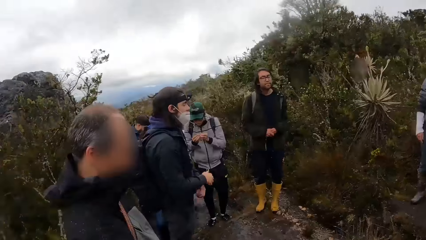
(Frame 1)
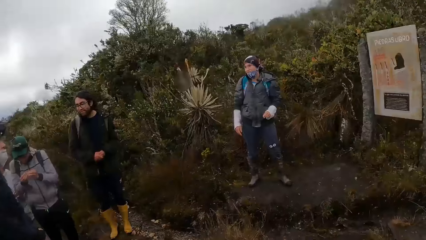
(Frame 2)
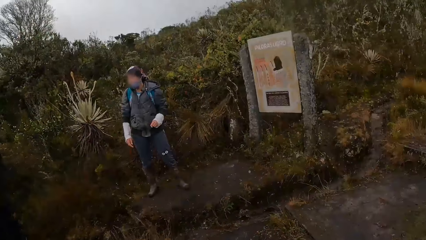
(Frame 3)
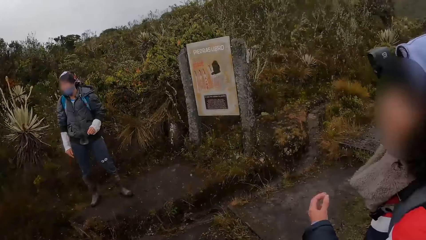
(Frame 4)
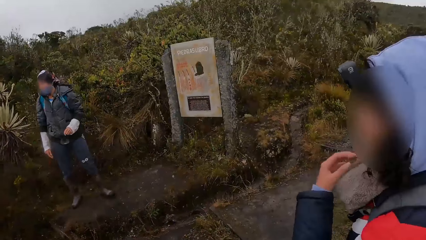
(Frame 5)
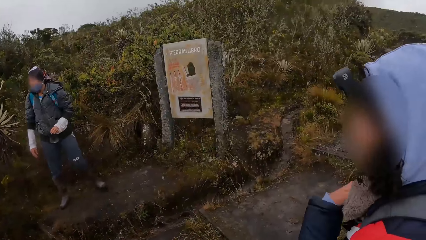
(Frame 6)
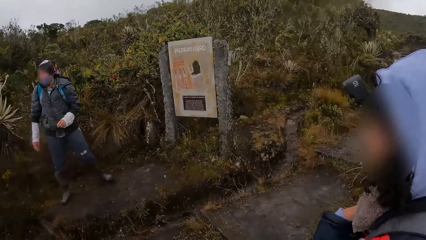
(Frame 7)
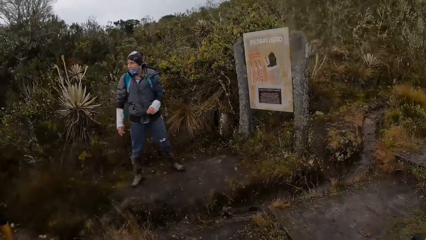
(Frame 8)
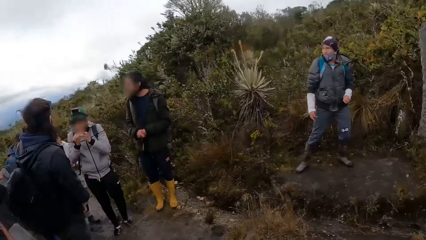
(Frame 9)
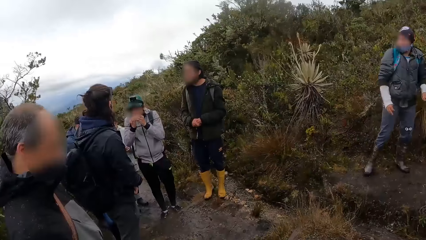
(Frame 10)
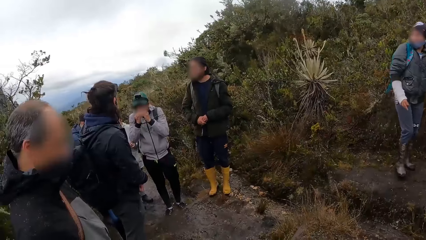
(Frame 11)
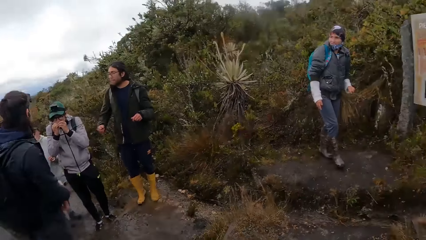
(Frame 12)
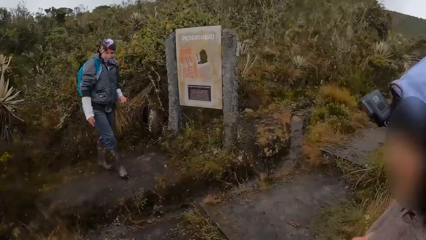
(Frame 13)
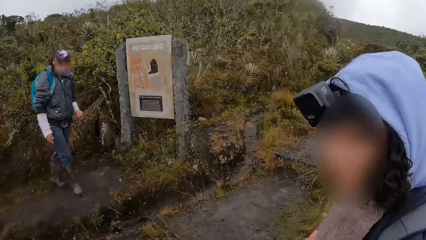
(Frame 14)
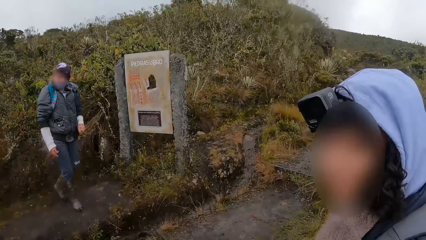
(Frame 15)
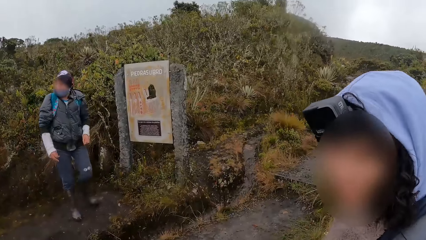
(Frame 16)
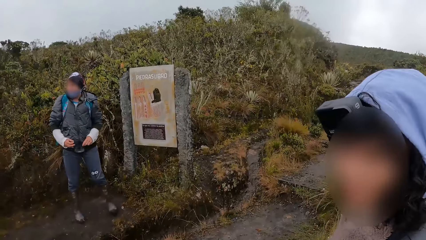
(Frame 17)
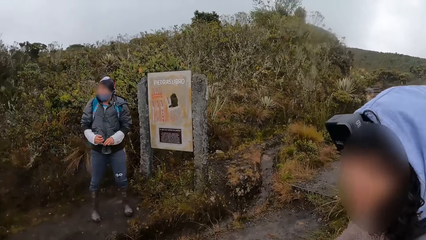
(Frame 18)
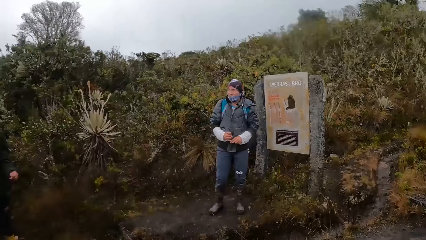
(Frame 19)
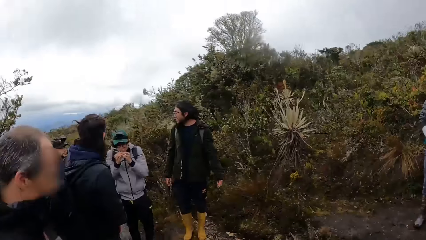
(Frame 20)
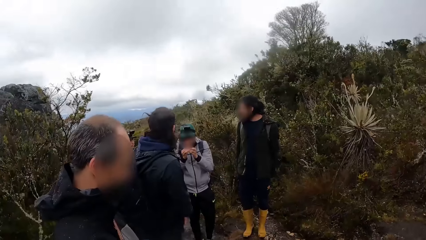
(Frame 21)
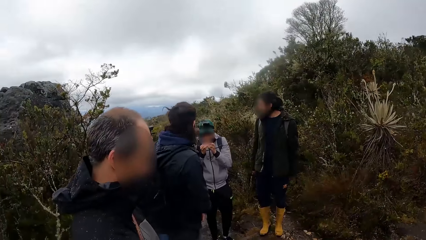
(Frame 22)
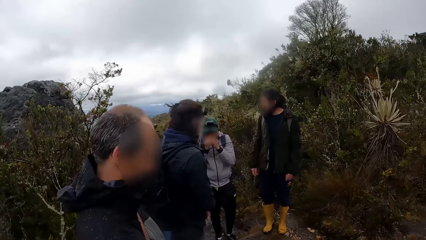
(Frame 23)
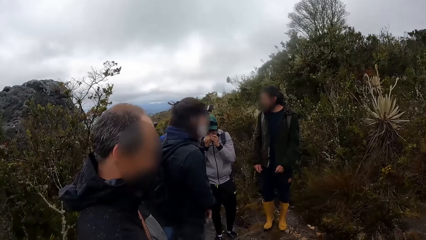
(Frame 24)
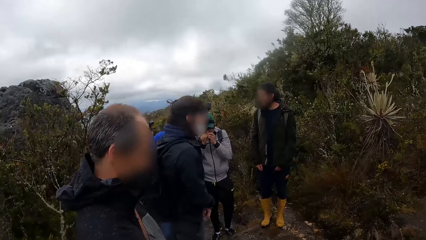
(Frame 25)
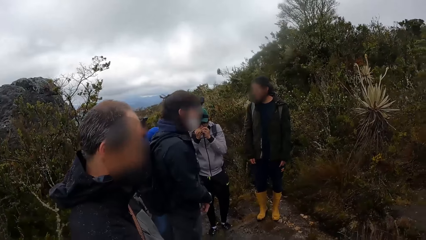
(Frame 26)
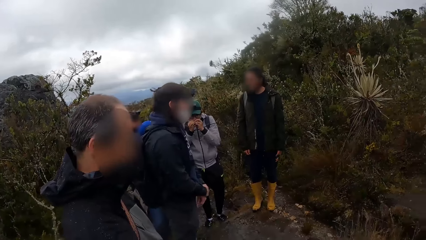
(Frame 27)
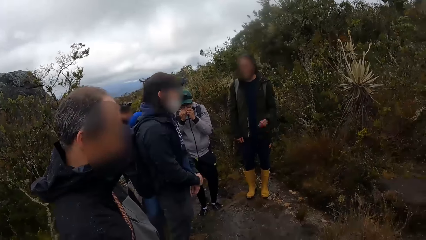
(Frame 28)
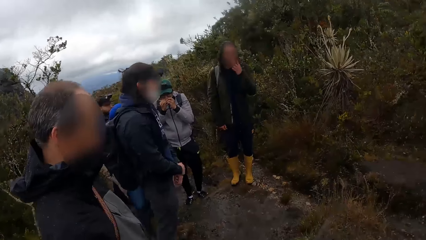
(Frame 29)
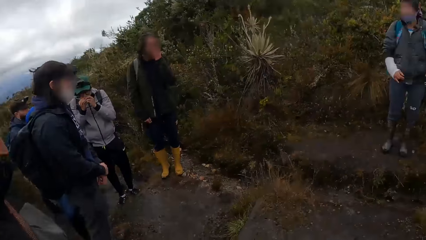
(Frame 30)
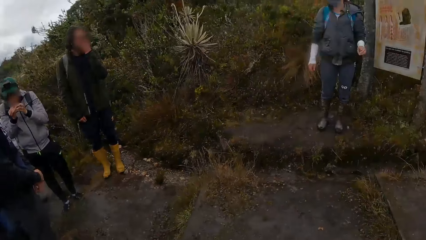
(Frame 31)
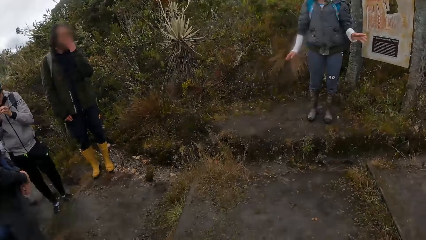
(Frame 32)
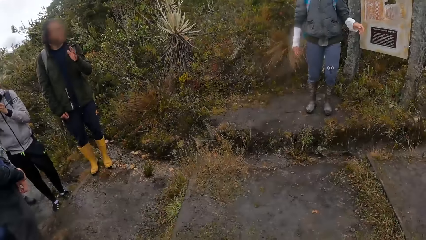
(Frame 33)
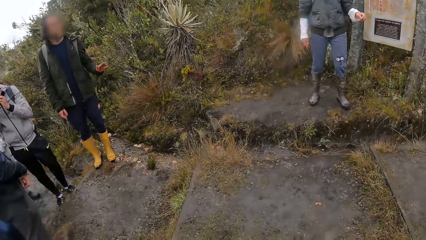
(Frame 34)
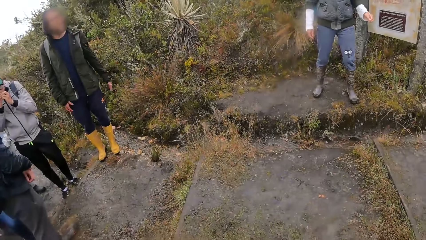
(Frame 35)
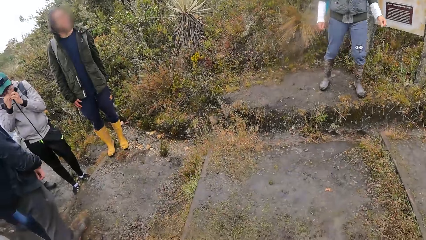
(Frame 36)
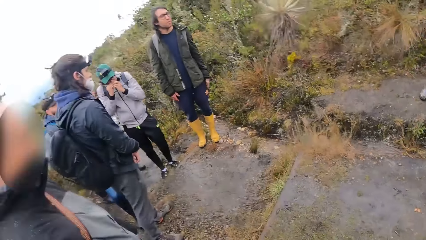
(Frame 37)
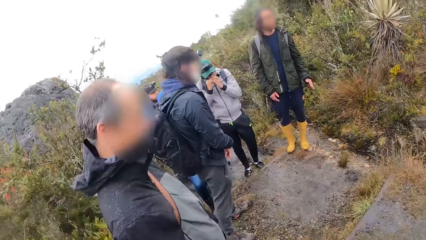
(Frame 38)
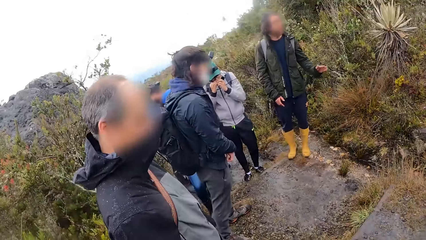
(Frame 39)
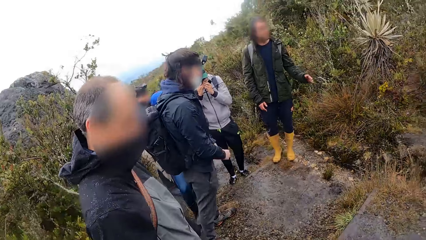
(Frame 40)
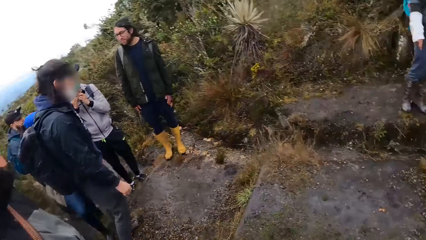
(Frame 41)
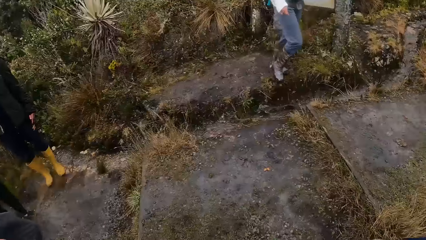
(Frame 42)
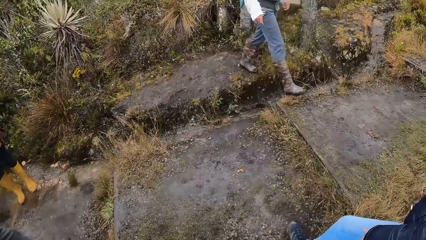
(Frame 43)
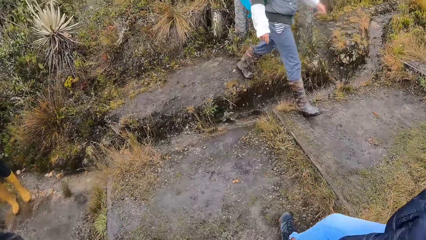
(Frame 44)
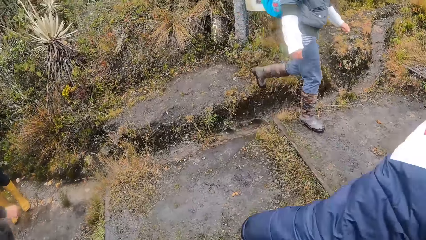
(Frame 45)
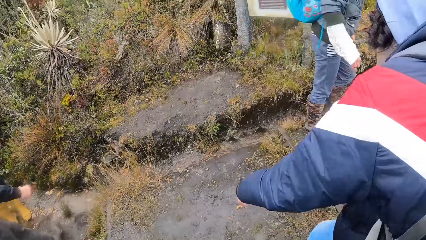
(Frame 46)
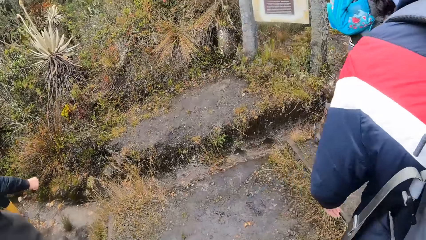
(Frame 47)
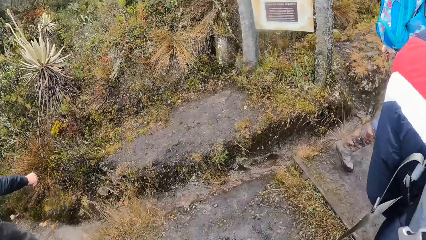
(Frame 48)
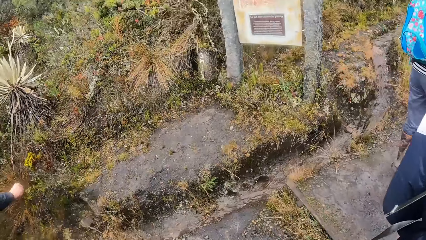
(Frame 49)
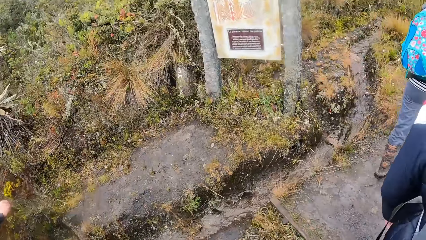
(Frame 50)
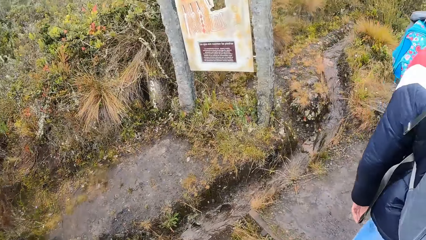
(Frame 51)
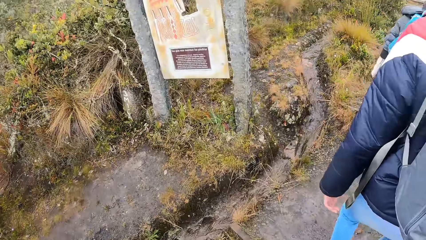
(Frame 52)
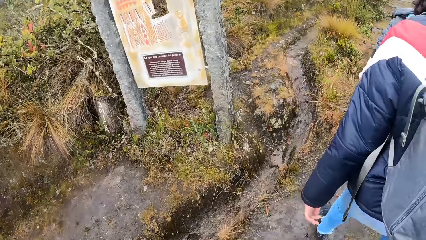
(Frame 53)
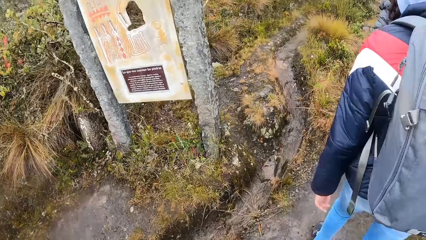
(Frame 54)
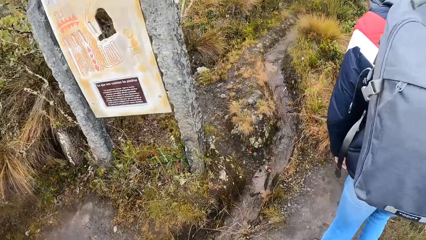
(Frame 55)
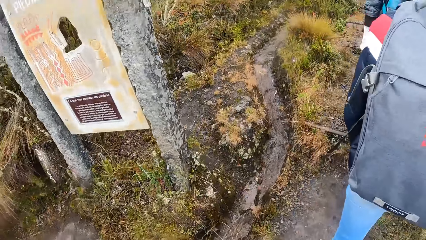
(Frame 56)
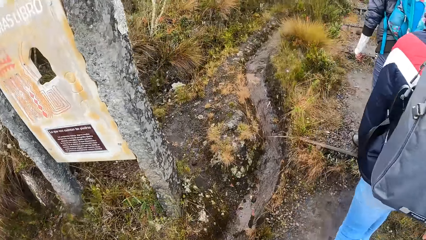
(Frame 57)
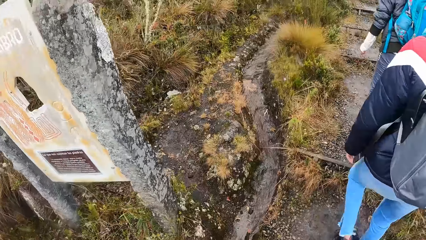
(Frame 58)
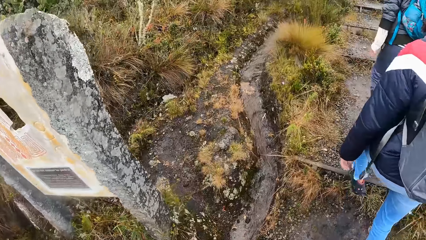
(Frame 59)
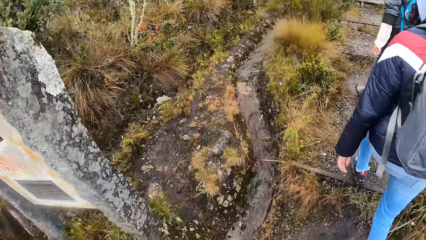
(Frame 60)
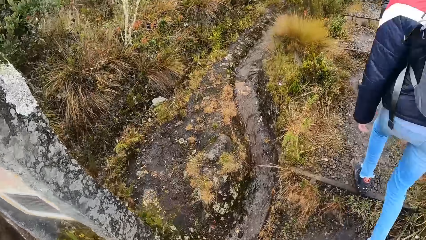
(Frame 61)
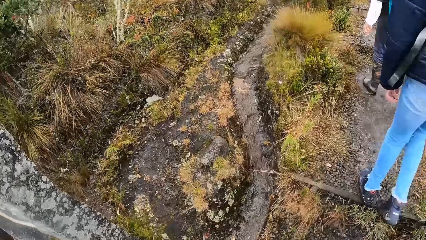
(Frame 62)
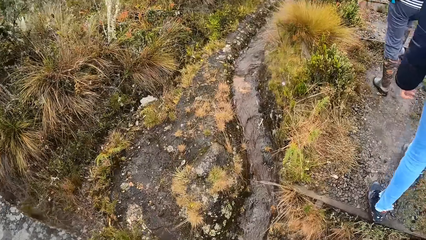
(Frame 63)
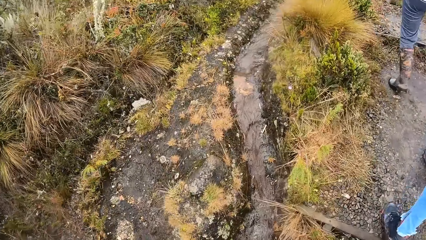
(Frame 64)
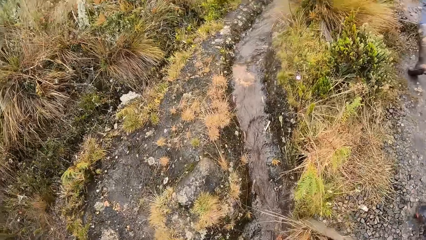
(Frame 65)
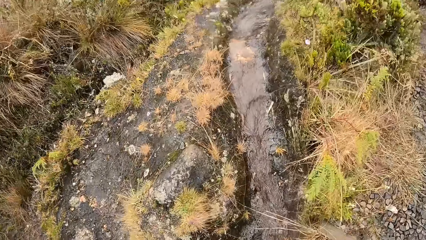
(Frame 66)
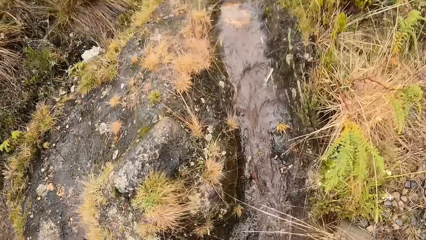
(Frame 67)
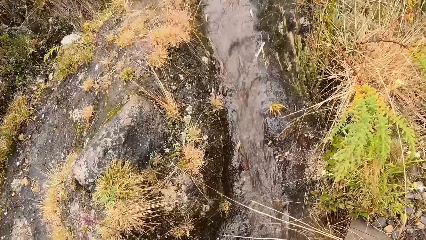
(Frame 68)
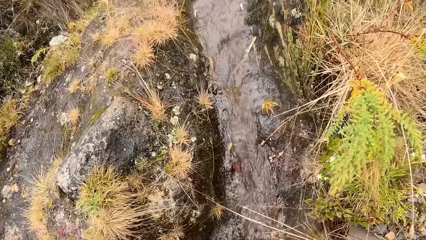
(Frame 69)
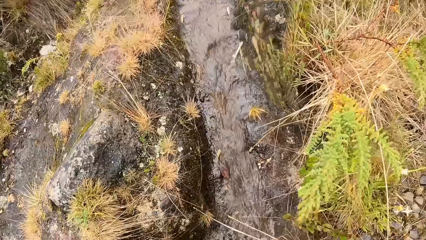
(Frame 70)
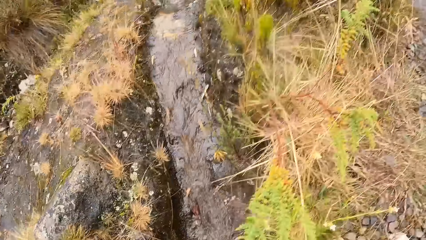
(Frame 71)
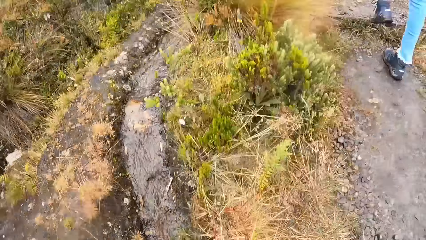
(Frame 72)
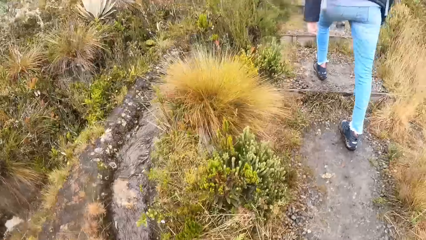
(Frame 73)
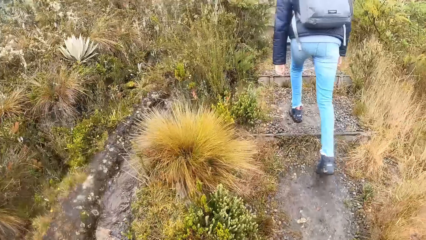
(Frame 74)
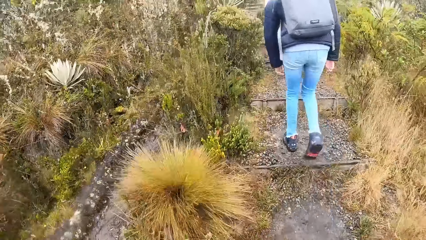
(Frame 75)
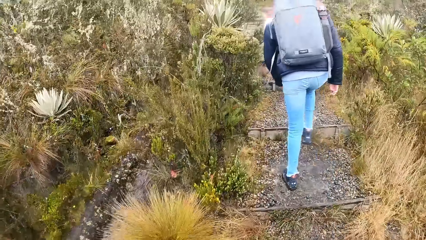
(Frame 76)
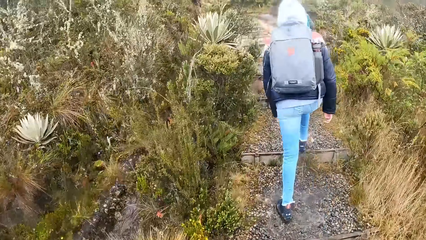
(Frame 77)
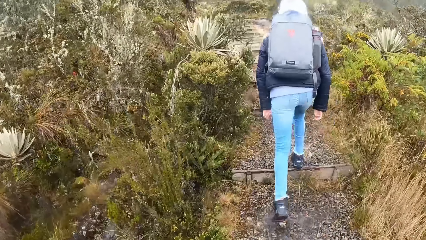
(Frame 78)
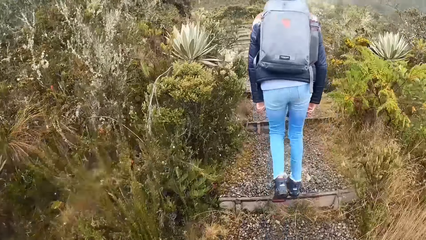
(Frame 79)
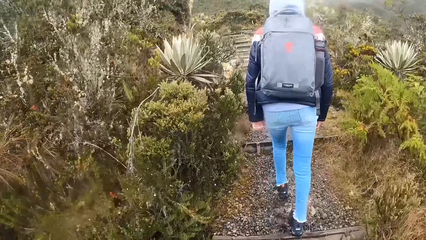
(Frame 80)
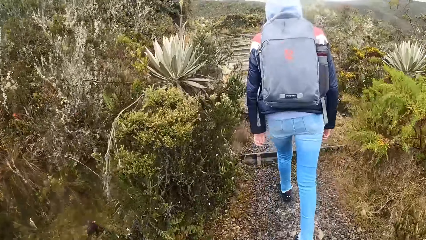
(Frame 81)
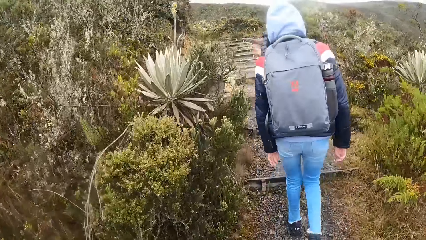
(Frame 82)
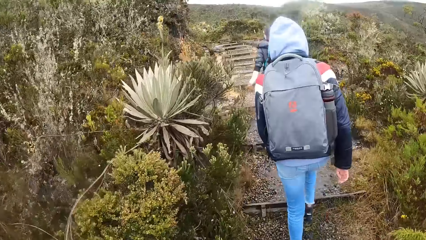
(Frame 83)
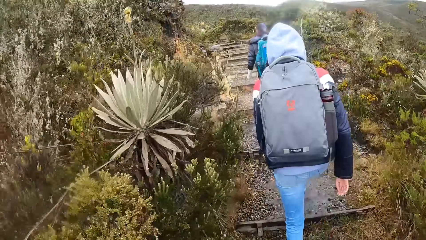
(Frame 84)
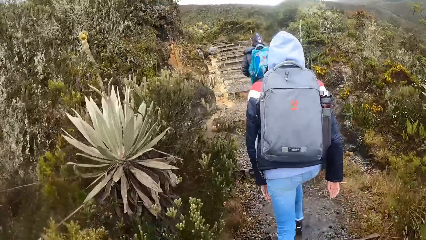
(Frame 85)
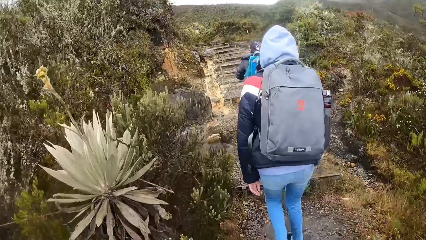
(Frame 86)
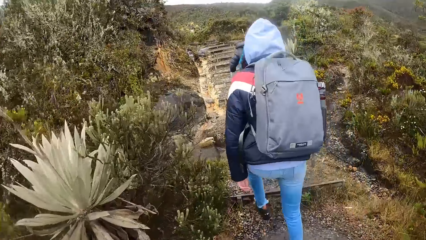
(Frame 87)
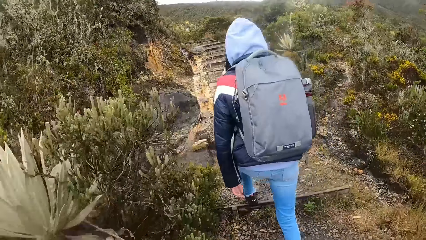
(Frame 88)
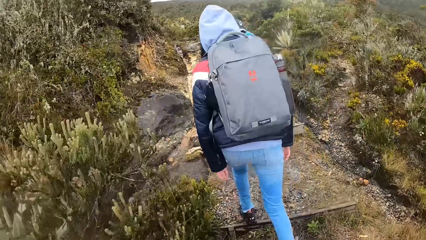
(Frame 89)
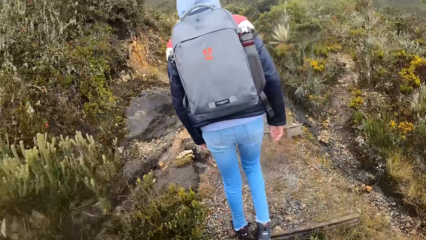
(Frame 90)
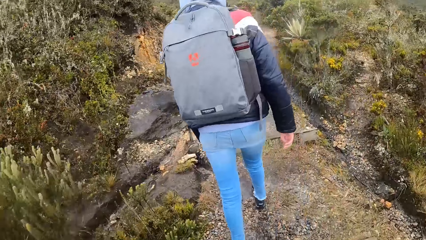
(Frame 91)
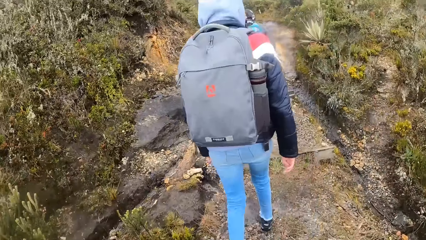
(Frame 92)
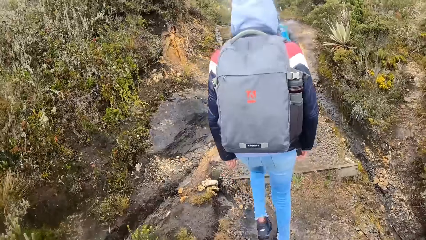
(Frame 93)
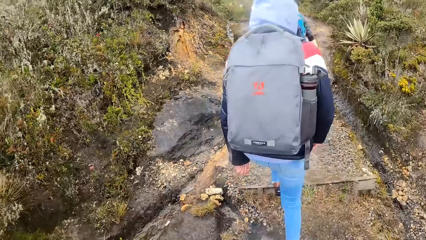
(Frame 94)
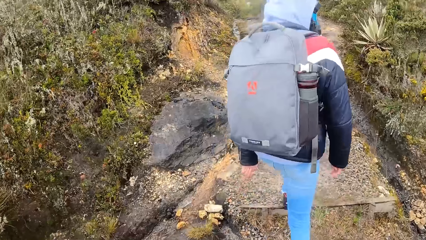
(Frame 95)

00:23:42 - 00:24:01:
A man walks around and walks on the mountain. The camera wearer walks on a hill with a group of people.
